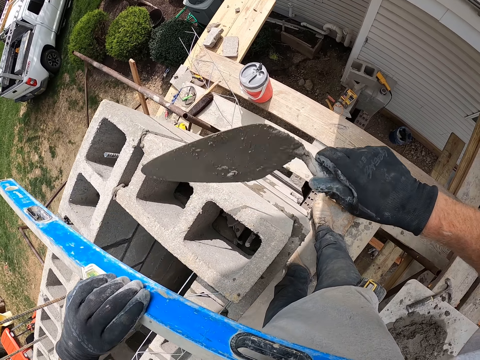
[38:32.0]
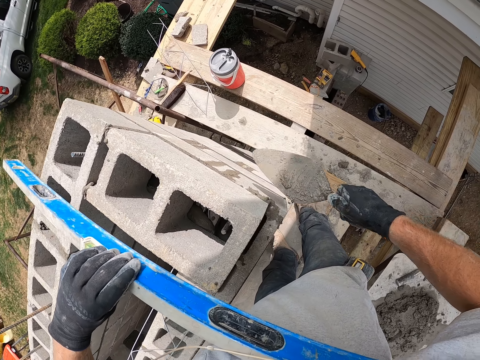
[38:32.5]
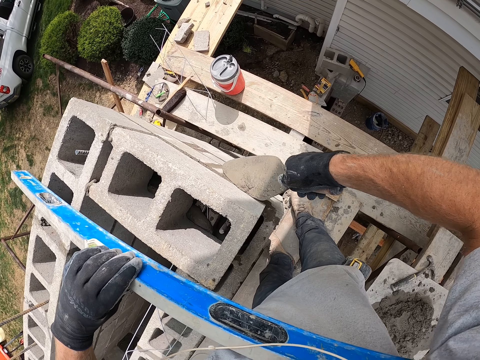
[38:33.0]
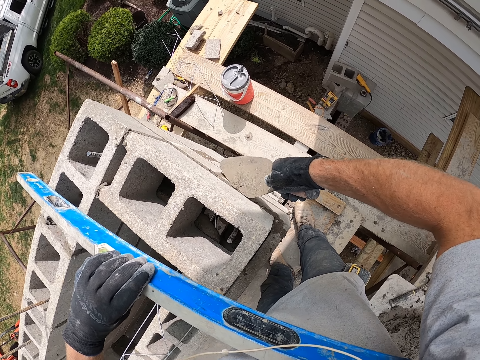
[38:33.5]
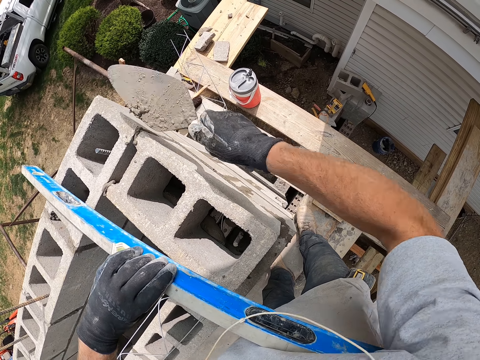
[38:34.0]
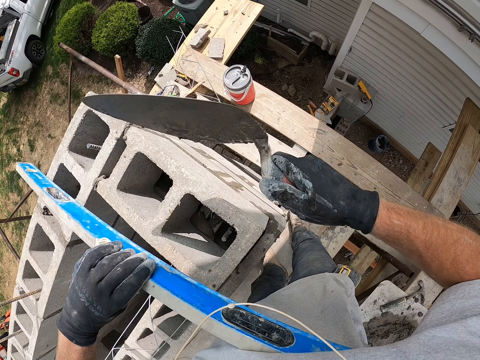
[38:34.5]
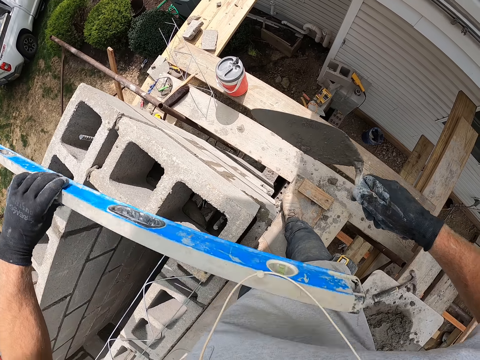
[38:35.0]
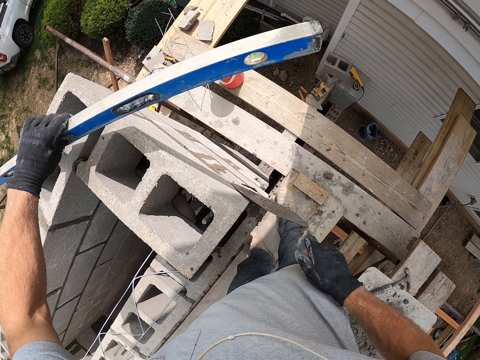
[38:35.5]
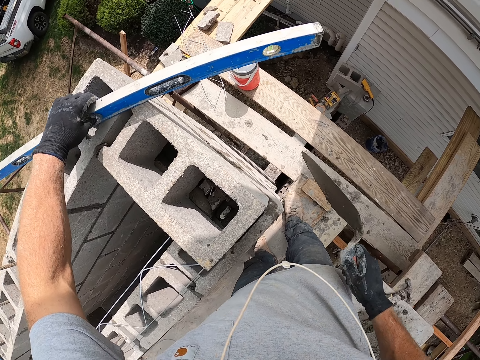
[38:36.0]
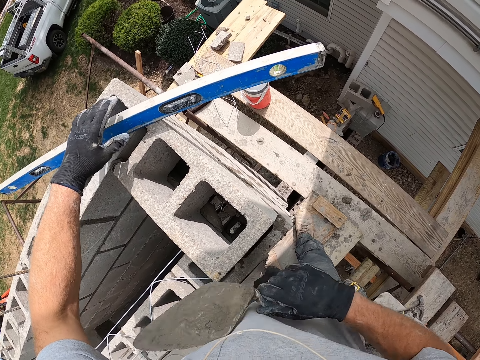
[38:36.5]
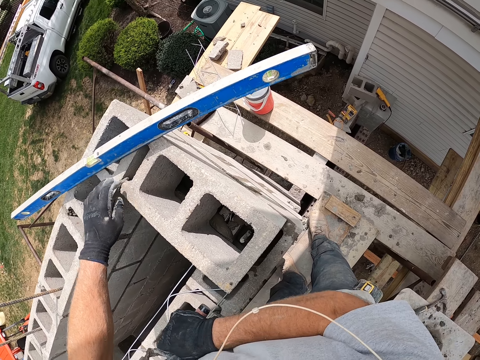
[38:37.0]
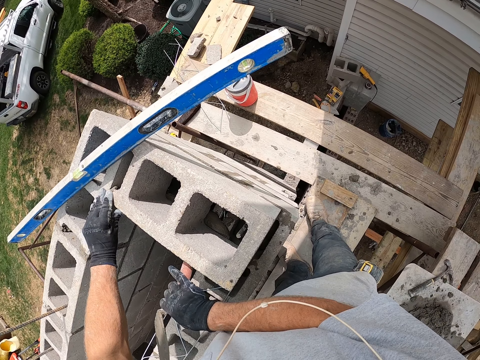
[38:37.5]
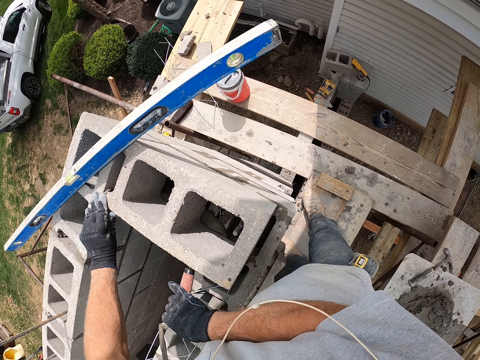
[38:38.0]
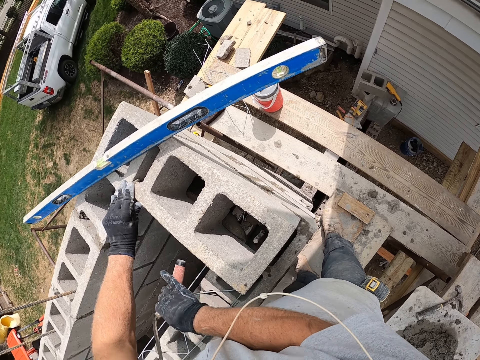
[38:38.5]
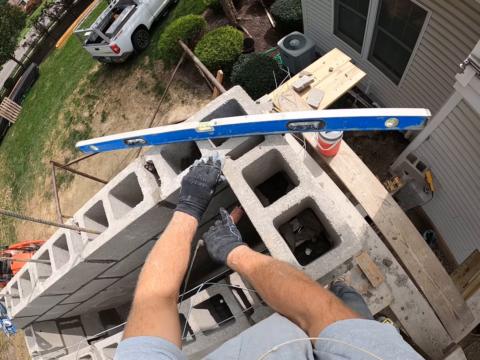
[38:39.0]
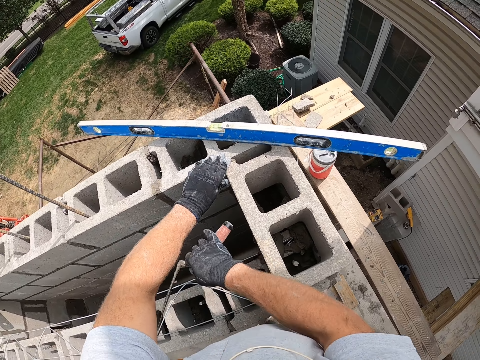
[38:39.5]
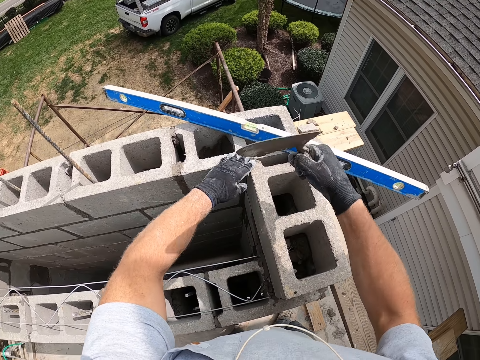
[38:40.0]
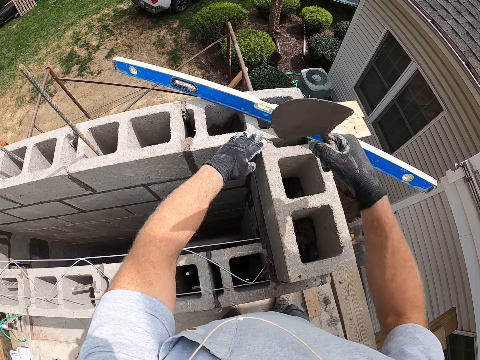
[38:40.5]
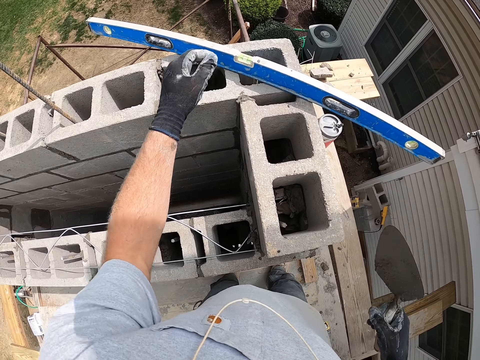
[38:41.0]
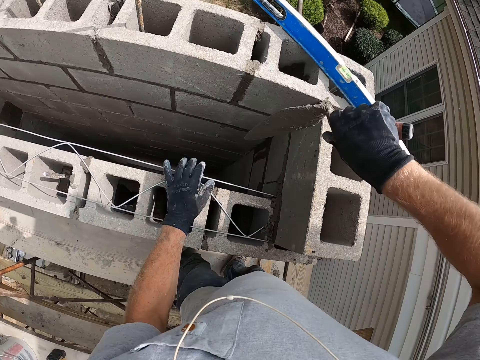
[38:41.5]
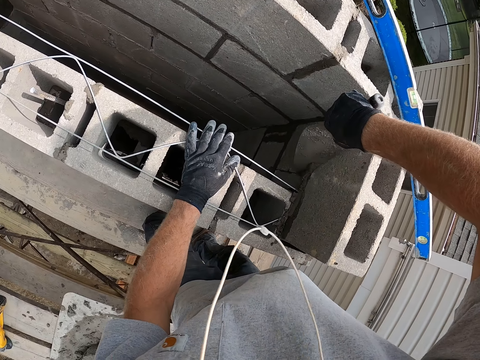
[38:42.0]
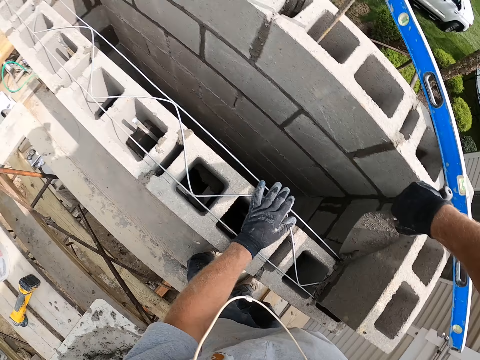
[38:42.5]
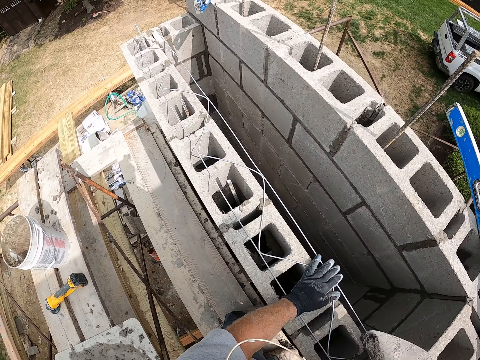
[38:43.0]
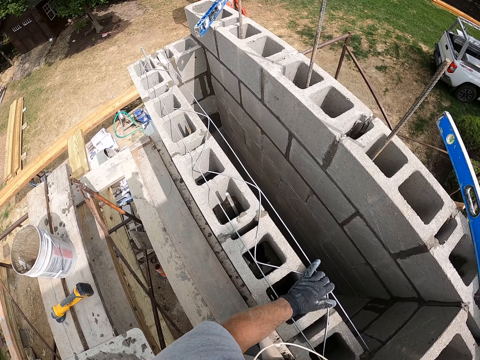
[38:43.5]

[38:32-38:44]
The camera wearer pours the cement into the concrete block with the trowel. They pack the cement from the concrete block with the trowel. They pour the cement into the concrete block with the trowel. They drop the spirit level on the concrete block. They hit the concrete block with the trowel. They pack the cement from the concrete block with the trowel.

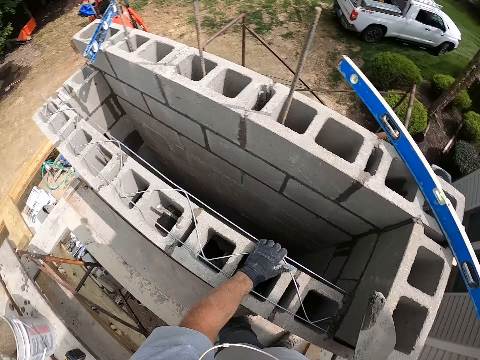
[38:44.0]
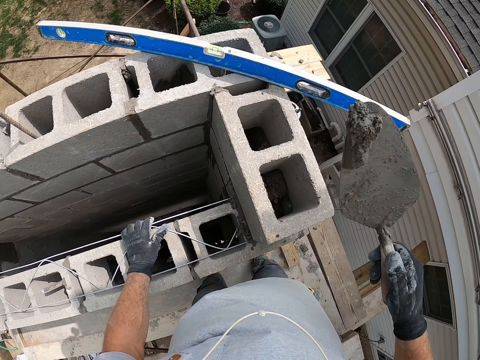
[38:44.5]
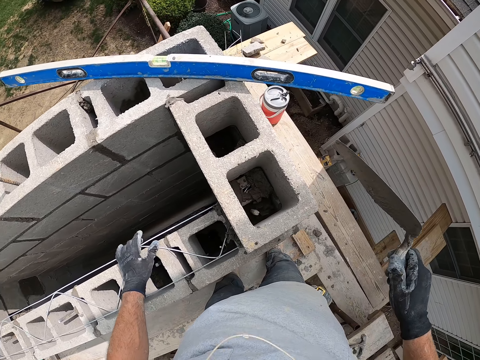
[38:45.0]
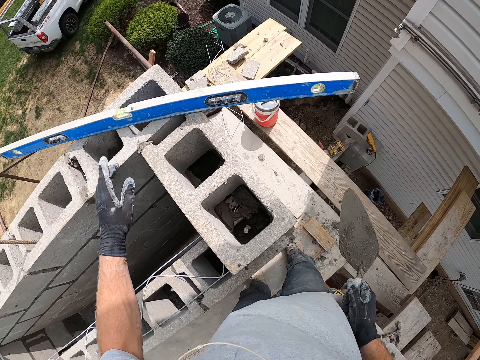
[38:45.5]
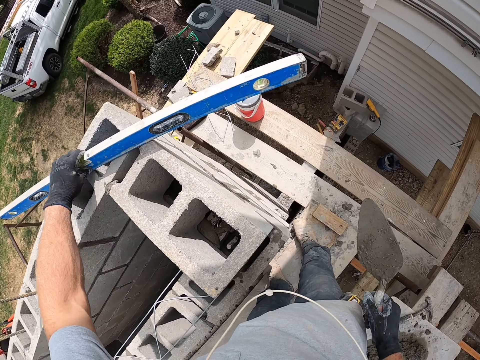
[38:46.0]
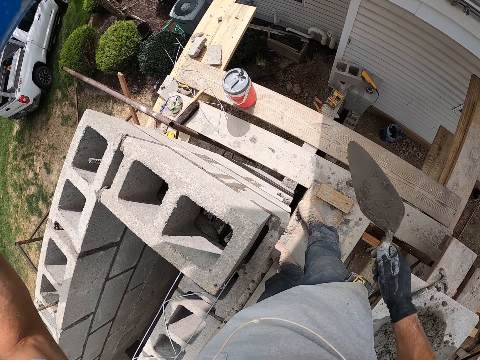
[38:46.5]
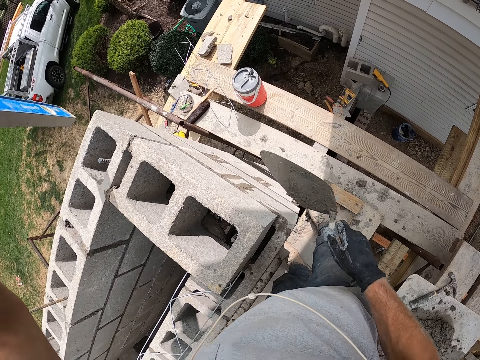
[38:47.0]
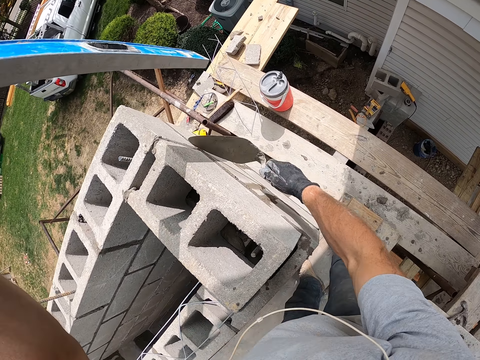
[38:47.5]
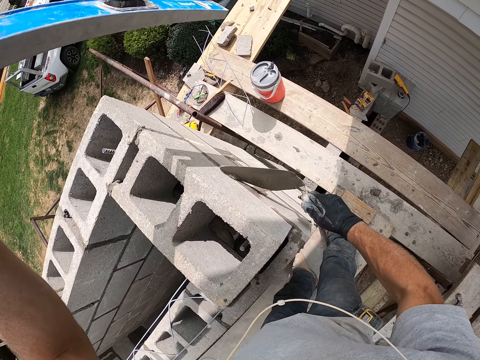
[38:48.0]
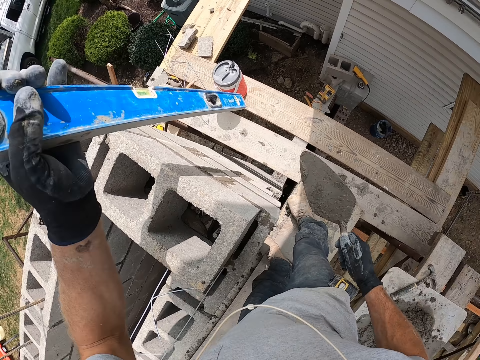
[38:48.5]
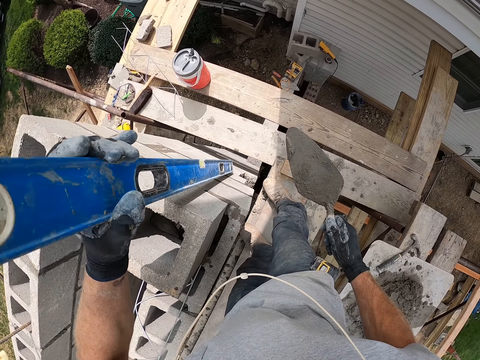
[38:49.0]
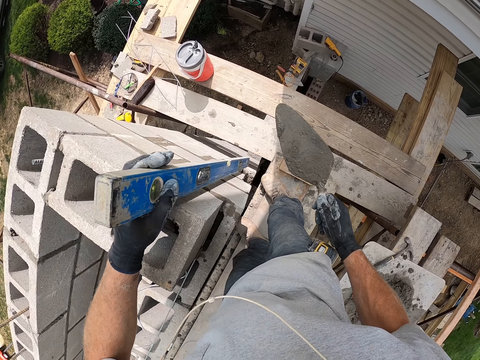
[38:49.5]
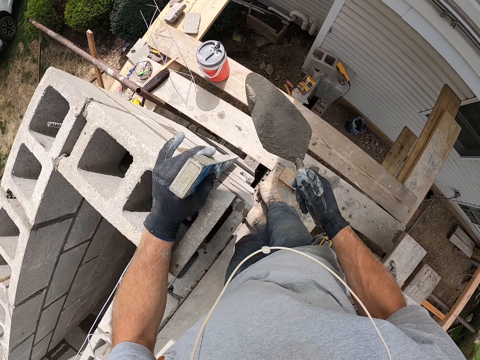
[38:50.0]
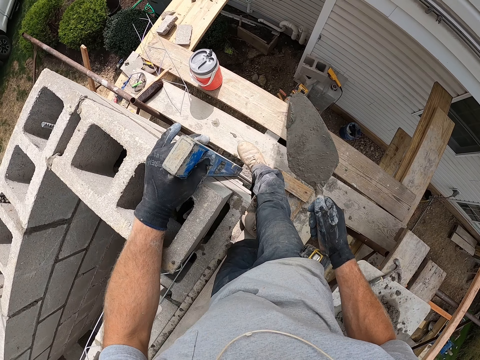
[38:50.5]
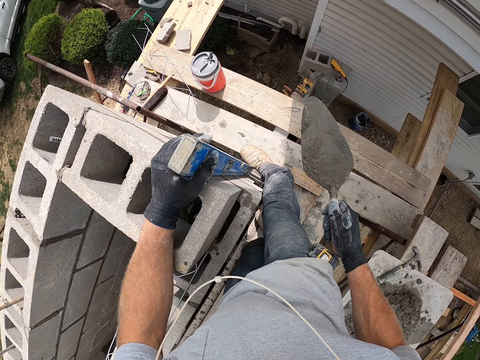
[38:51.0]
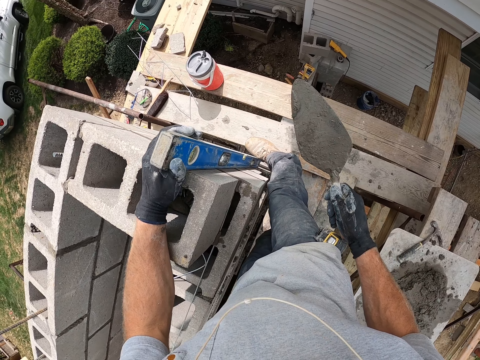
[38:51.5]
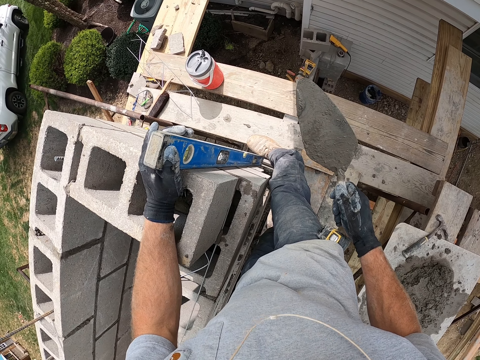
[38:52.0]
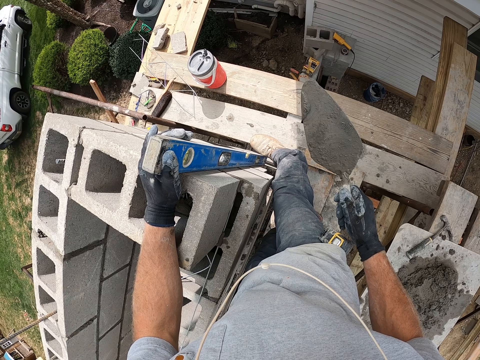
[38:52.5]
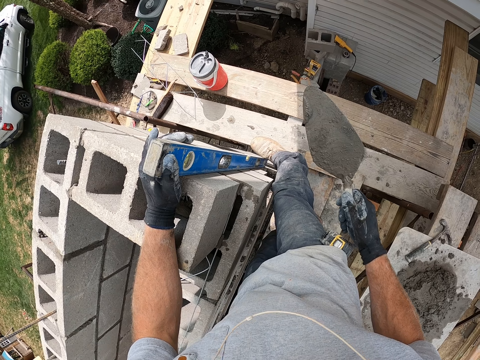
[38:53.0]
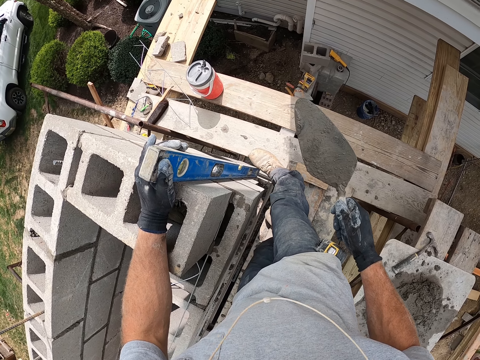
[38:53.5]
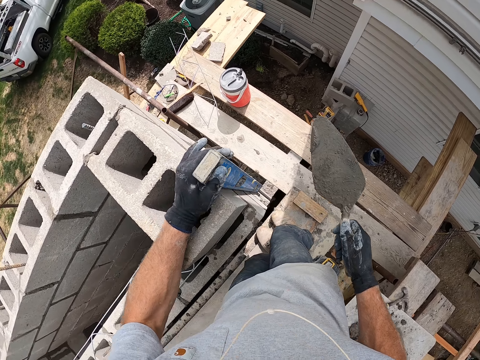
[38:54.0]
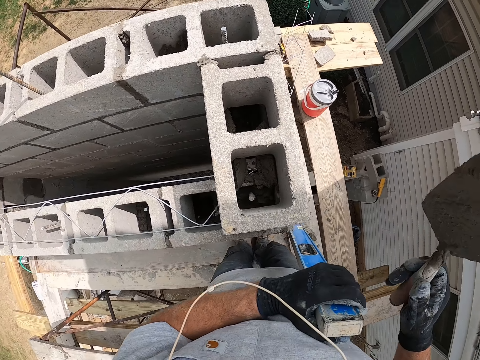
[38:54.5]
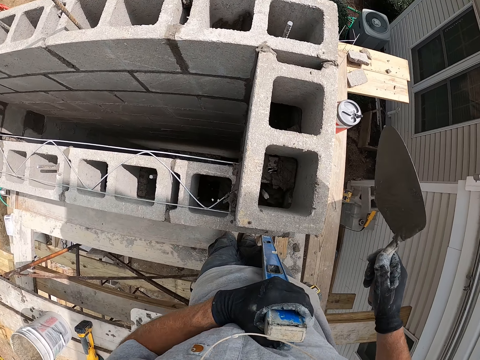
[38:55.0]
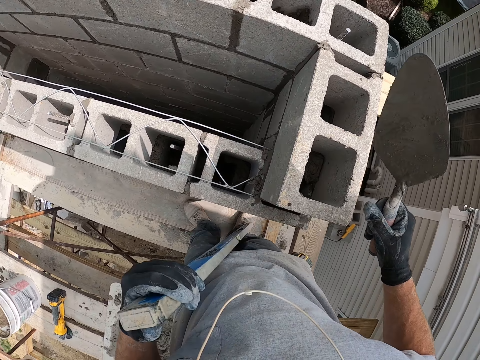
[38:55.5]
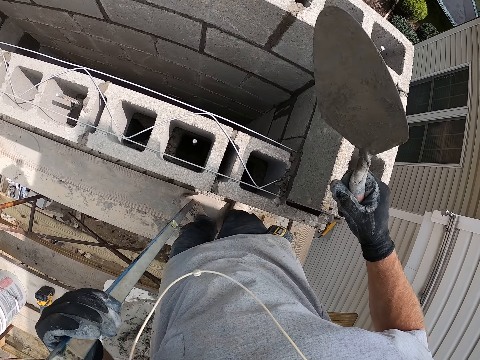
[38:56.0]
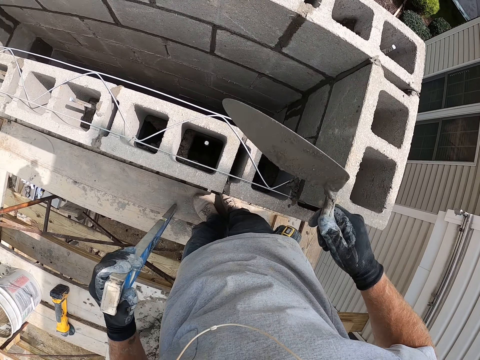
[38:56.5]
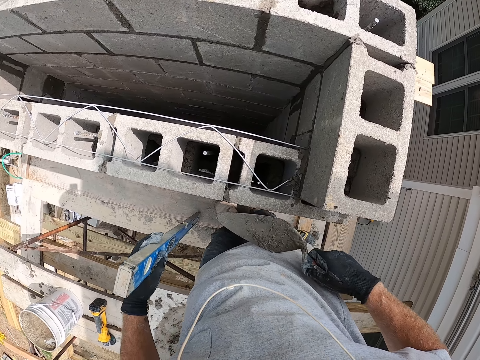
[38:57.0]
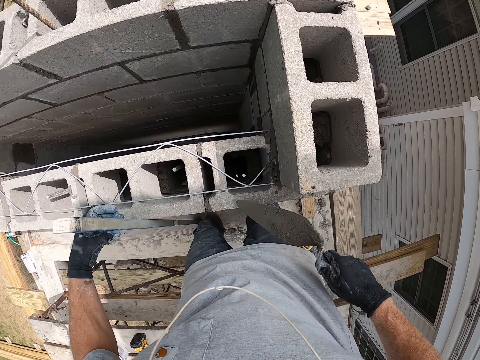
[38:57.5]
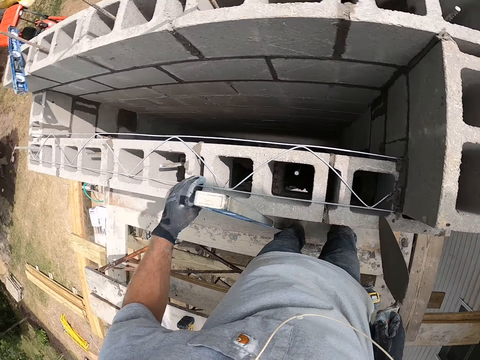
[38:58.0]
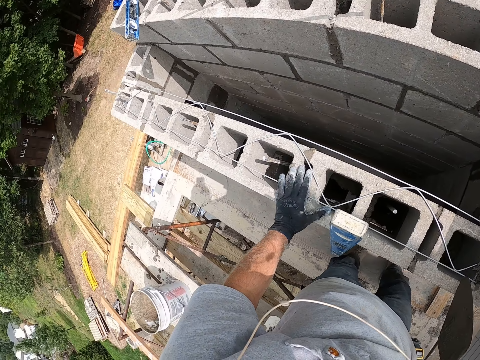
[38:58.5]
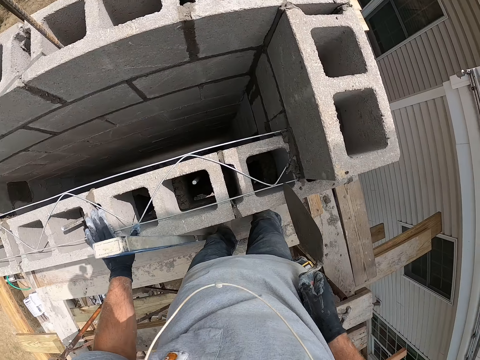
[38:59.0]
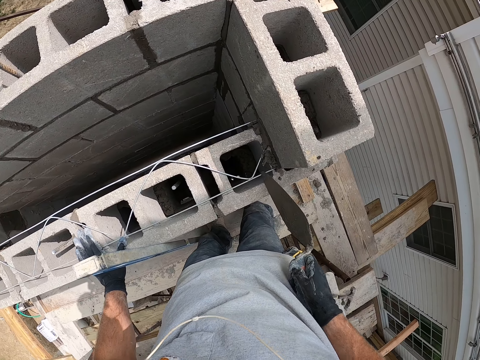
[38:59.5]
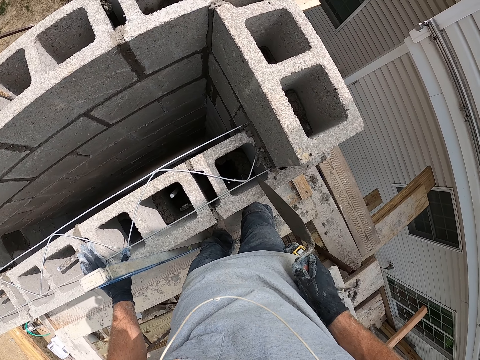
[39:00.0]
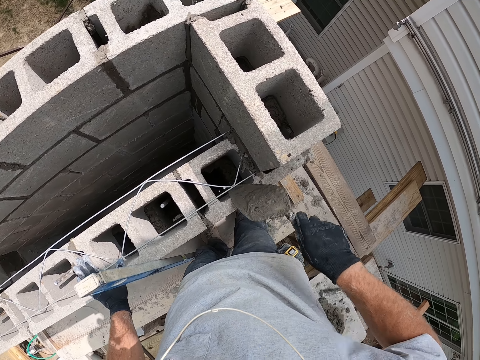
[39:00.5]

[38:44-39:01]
The camera wearer pours the cement or concrete into the concrete block or brick with the trowel. He lifts the spirit level with his left hand. He scoops the concrete on the side of the brick. He smoothens the cement on the concrete block with the trowel. He moves the spirit level by the concrete block. He checks the level of the wall with the spirit level. He adjusts the spirit level on the concrete block. He holds the spirit level with the leg. He looks at the spirit level. He takes the spirit level. He pours the cement into the concrete block with the trowel. He rests the spirit level on the concrete block along the wall. He hits the brick with the trowel. He scratches the concrete block with the trowel.
